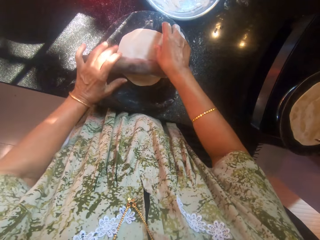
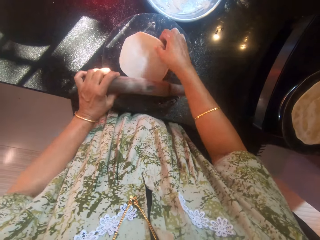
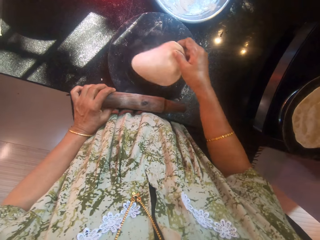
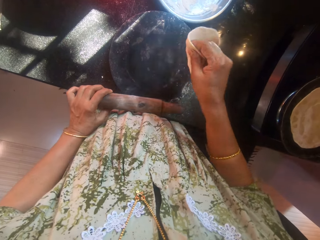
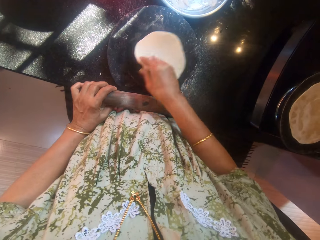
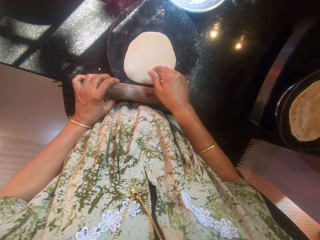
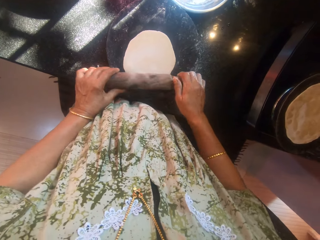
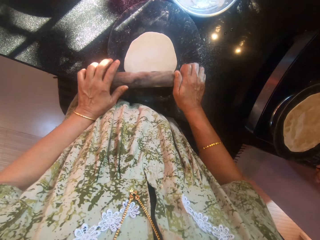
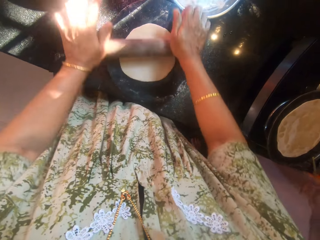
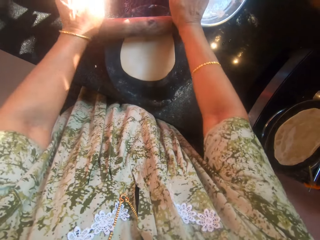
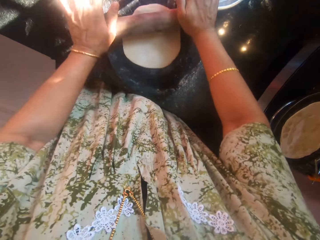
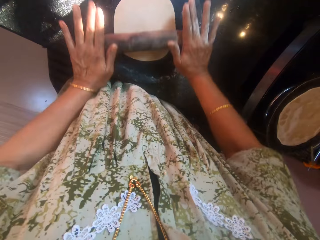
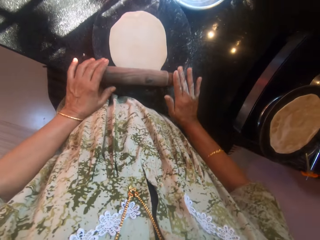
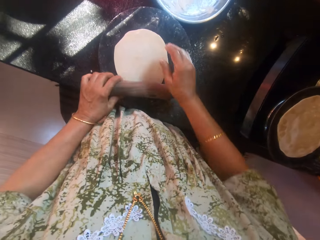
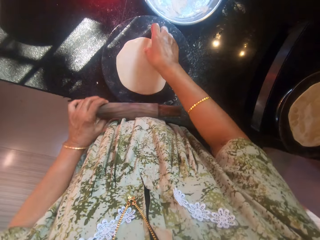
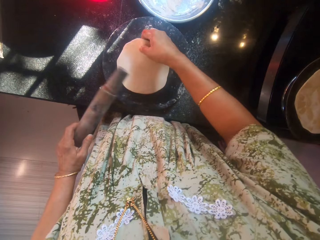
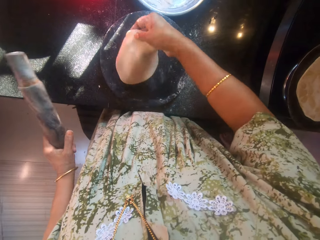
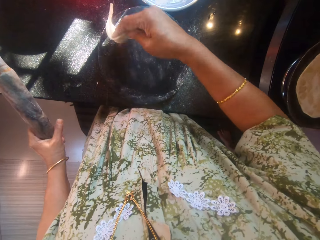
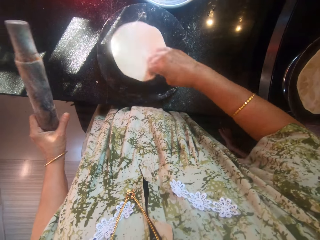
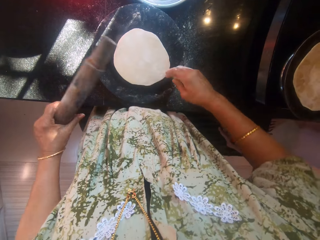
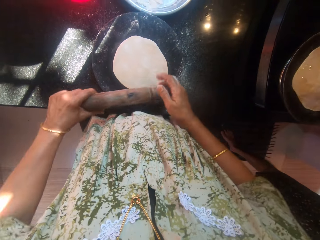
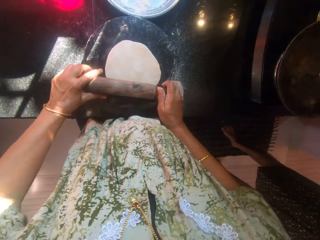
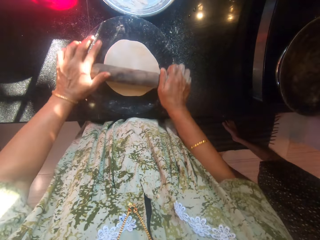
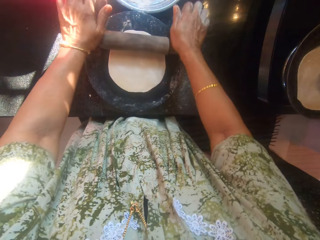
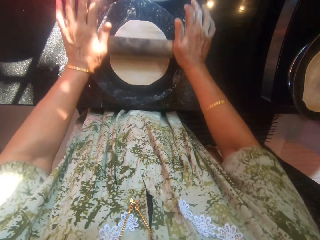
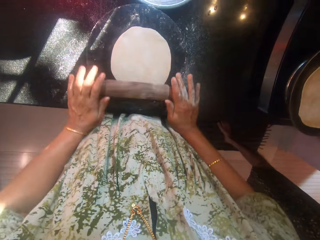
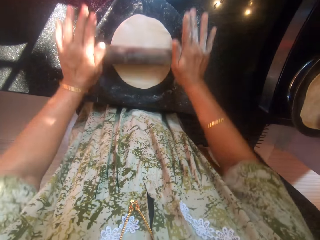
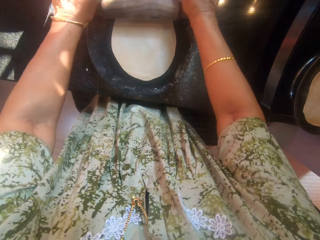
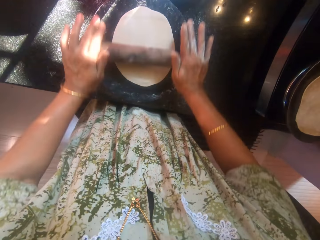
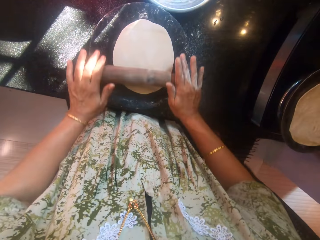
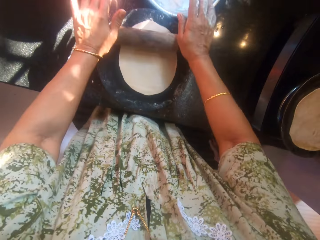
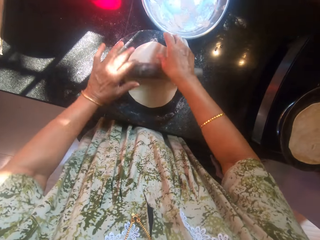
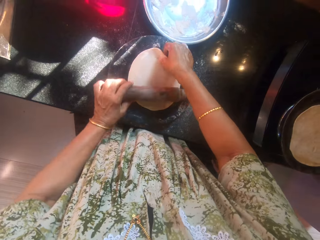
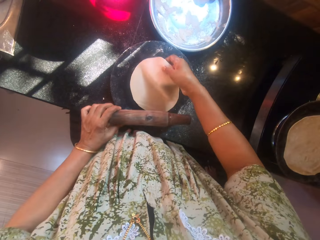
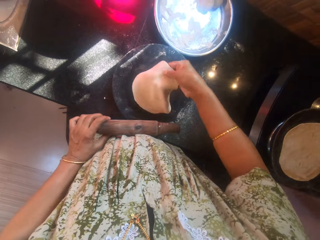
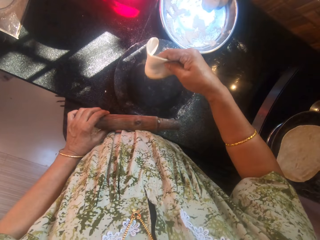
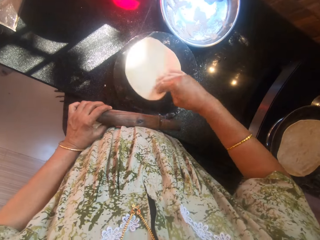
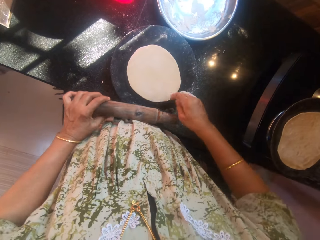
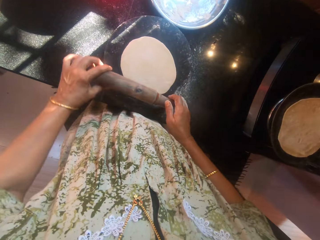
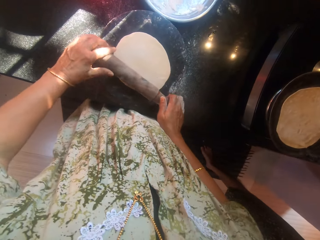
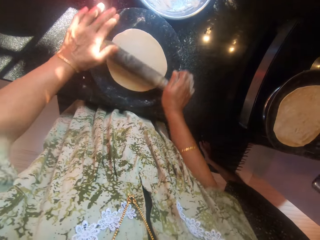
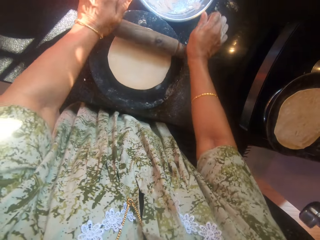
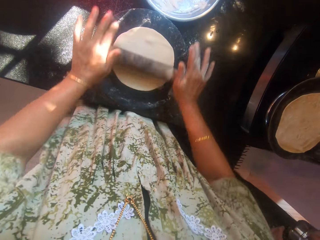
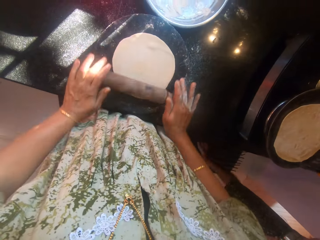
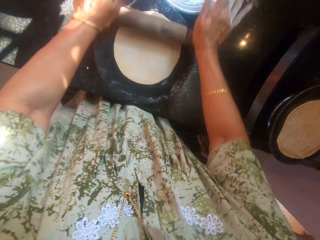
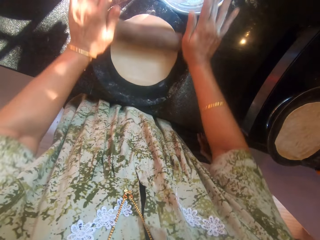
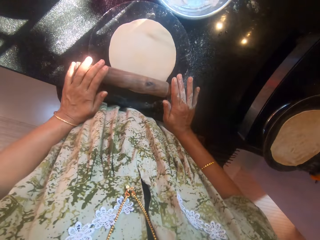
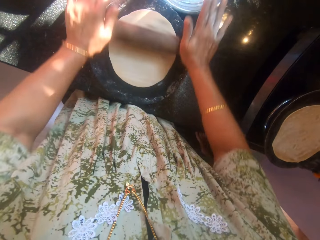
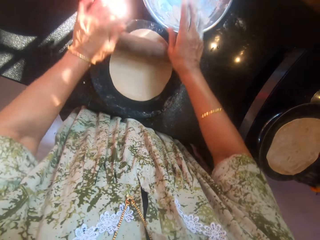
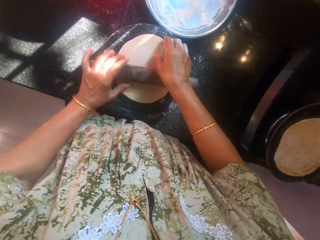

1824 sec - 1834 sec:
The camera wearer turns the other dough around. She flattens the other dough with the rolling pin on the rolling board. She turns the other dough around. She flattens the other dough with the rolling pin on the rolling board. The man flips the other dough on the frying pan with the spoon. The camera wearer turns the other dough around. She flattens the other dough with the rolling pin on the rolling board.

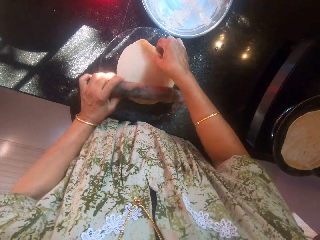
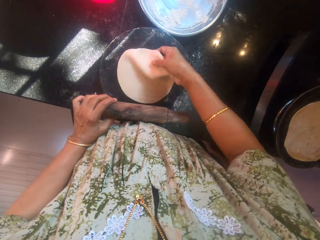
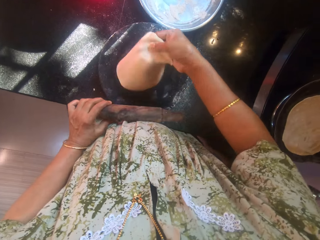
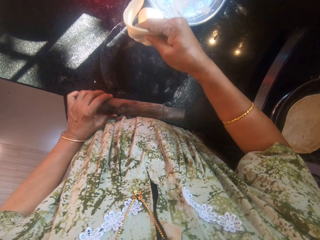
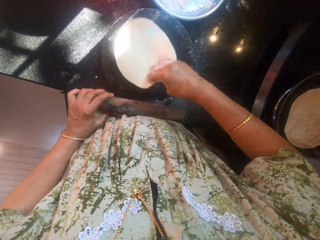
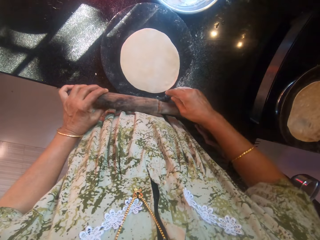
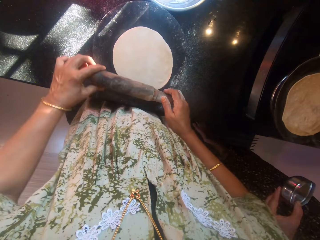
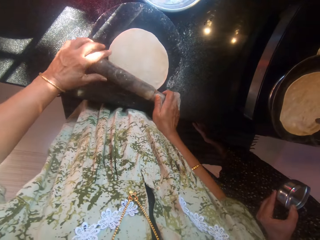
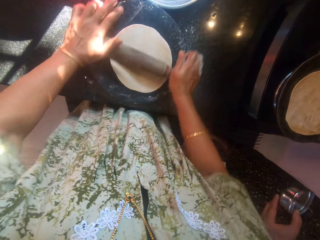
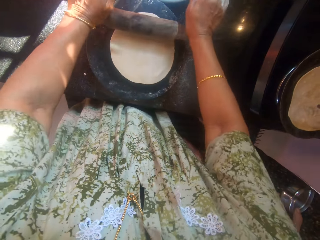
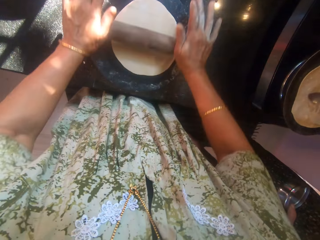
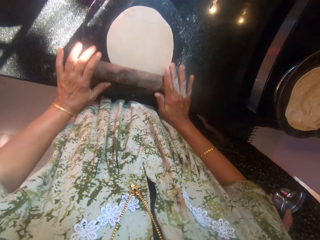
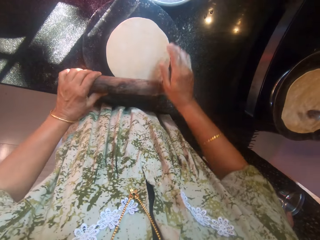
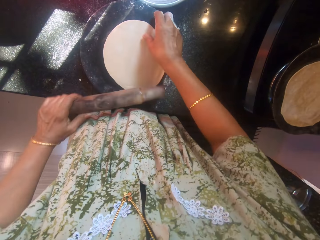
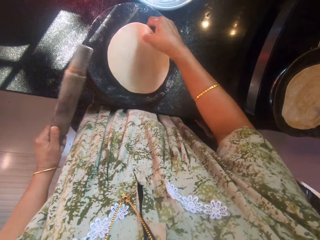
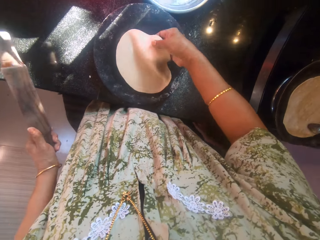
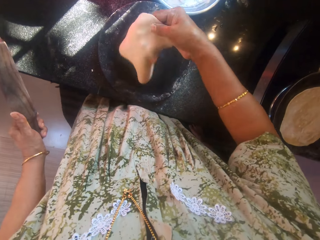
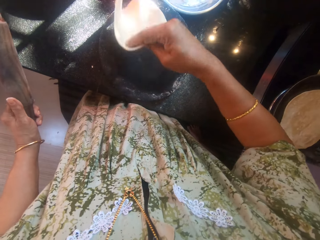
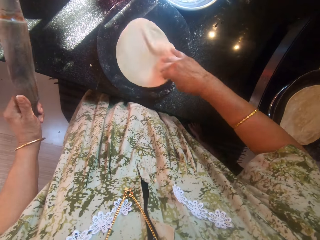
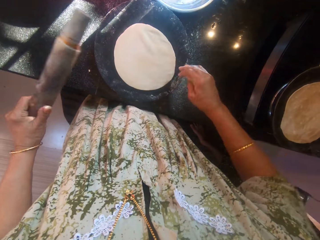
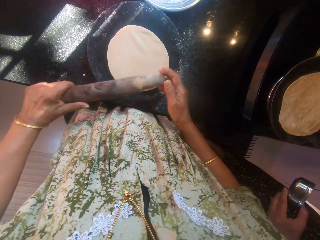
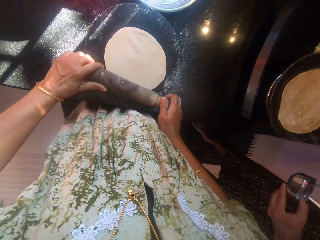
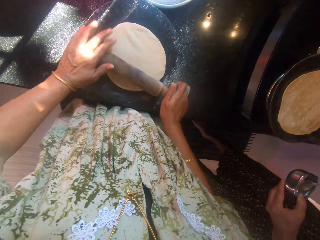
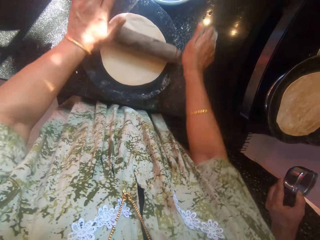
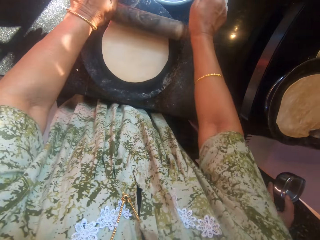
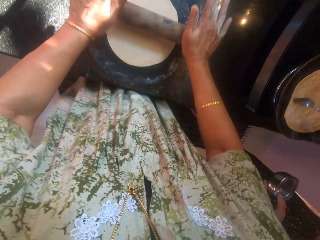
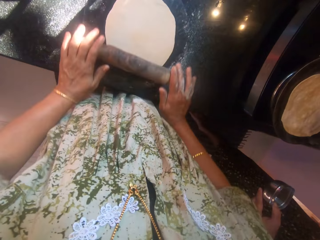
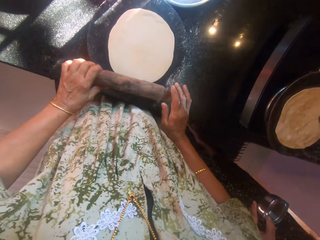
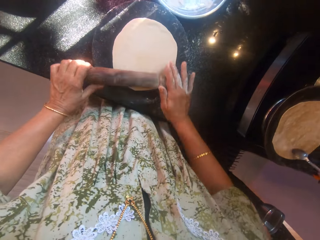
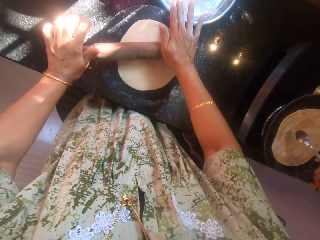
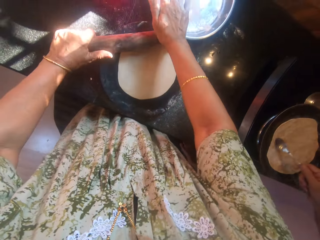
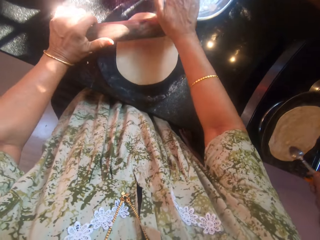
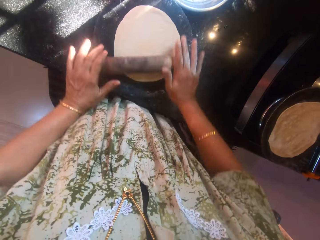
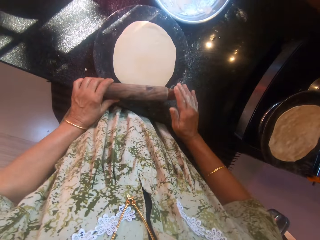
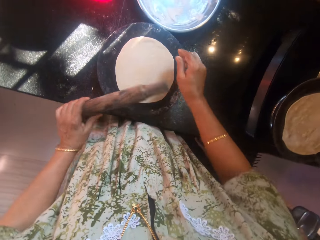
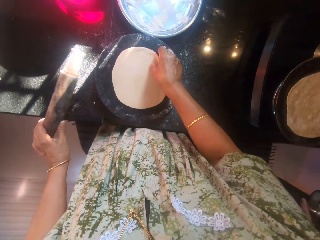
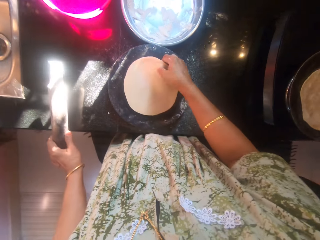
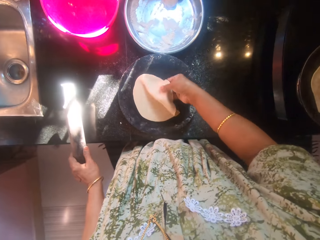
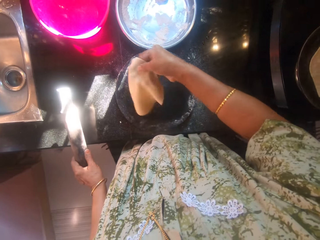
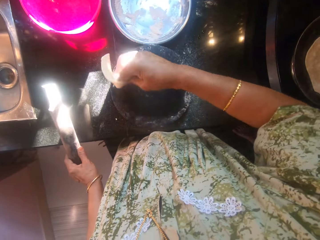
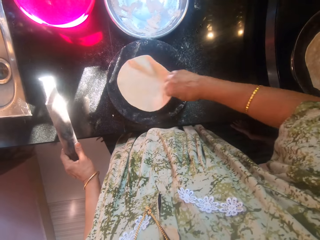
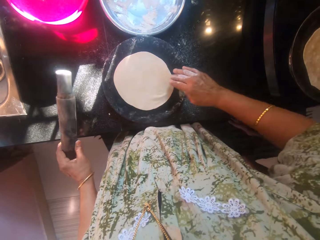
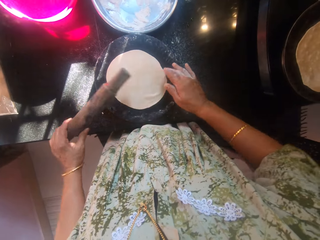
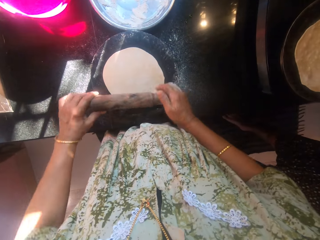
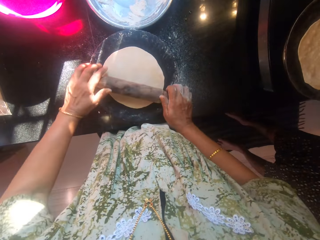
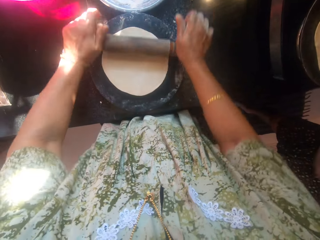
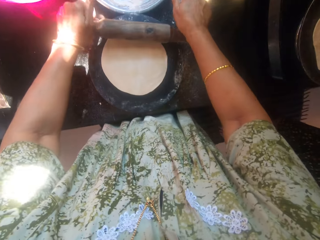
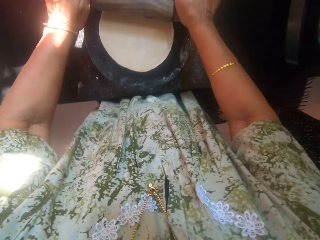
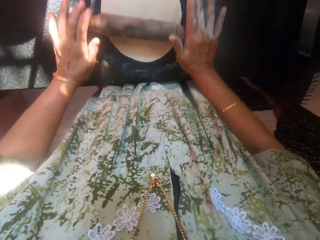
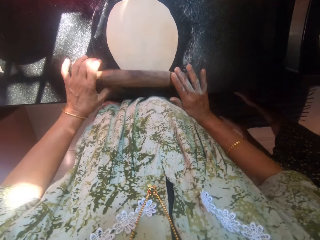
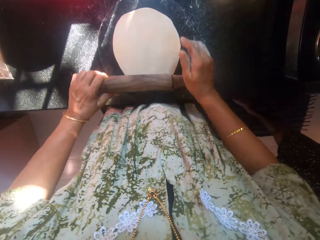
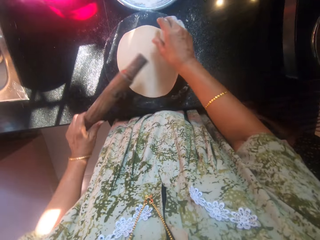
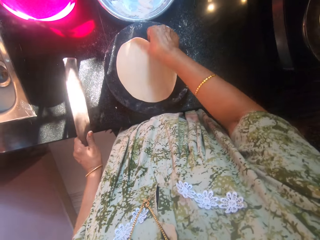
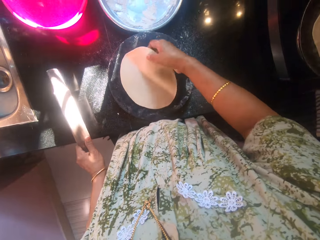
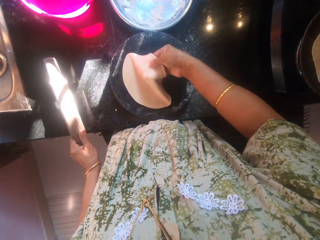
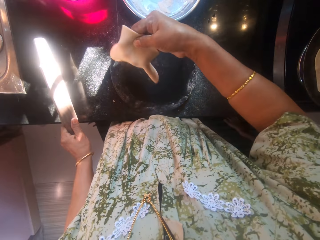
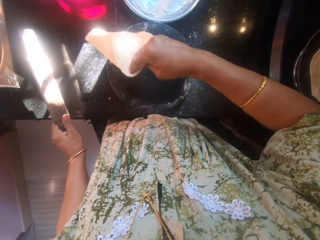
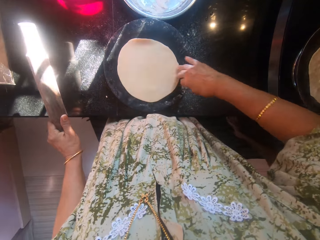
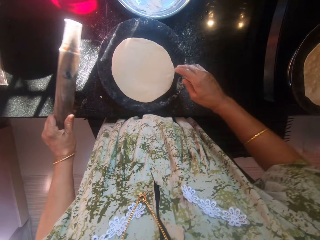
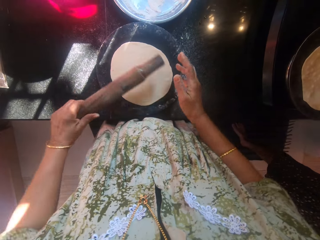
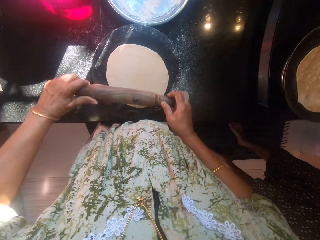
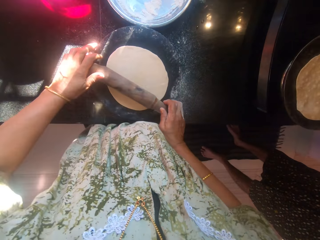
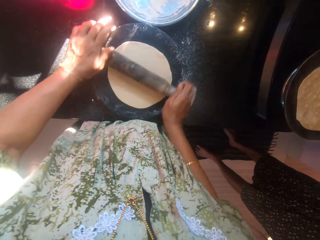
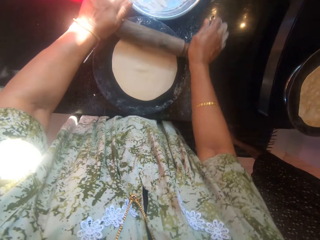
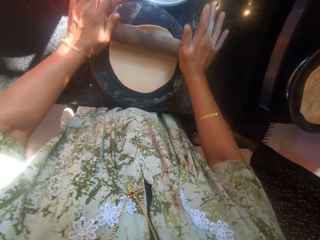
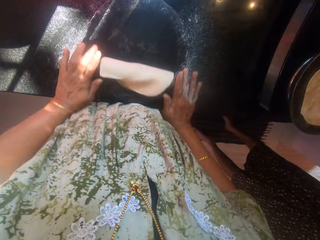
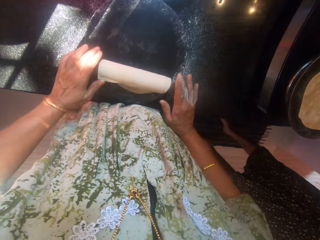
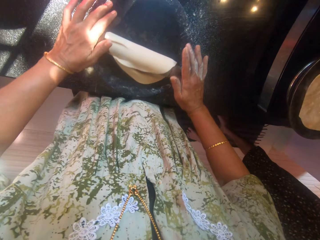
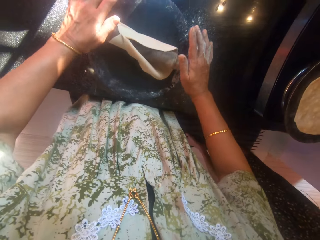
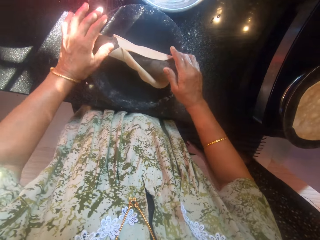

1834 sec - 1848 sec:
The camera wearer turns the other dough around. The man spreads oil on the other dough on the frying pan. The camera wearer flattens the other dough with the rolling pin. She turns the other dough around. She flattens the other dough with the rolling pin on the rolling board. She turns the other dough around. She flattens the other dough with the rolling pin on the rolling board. She turns the other dough around. She flattens the other dough with the rolling pin on the rolling board.
